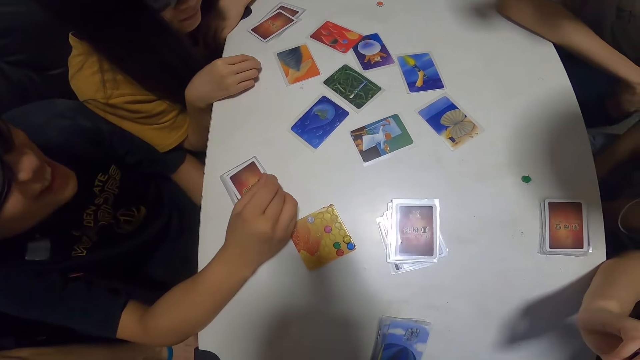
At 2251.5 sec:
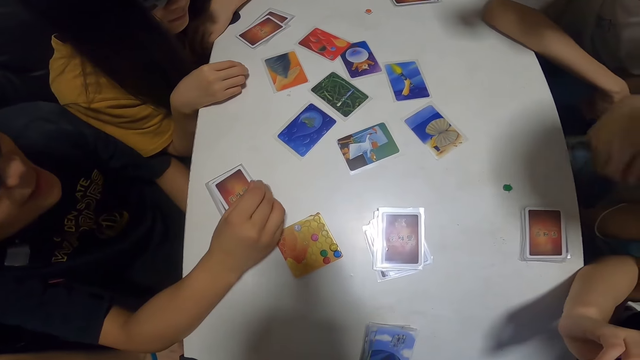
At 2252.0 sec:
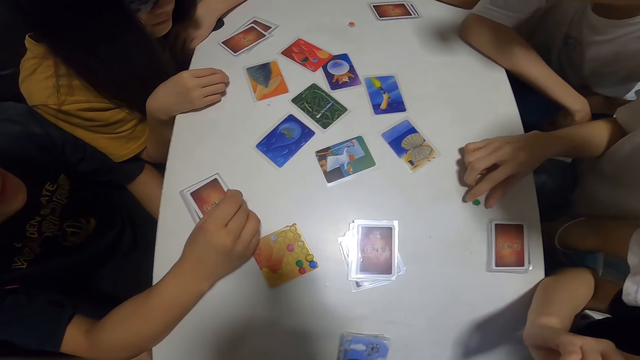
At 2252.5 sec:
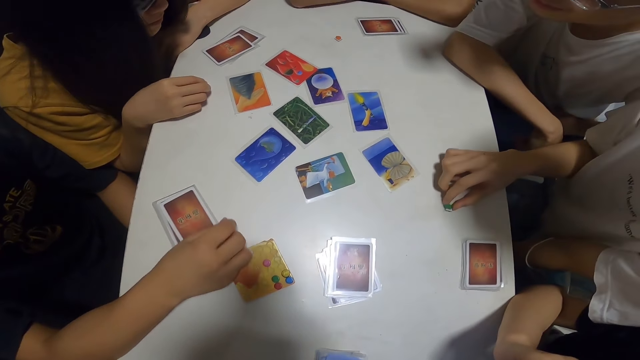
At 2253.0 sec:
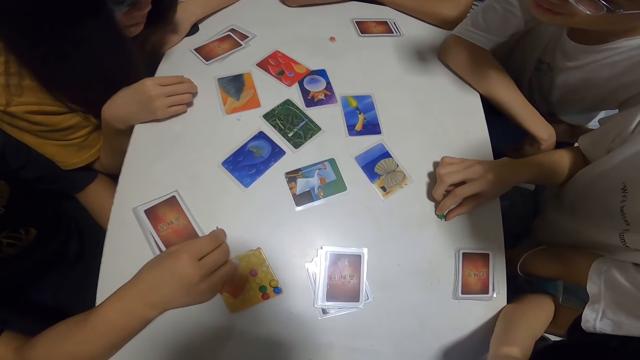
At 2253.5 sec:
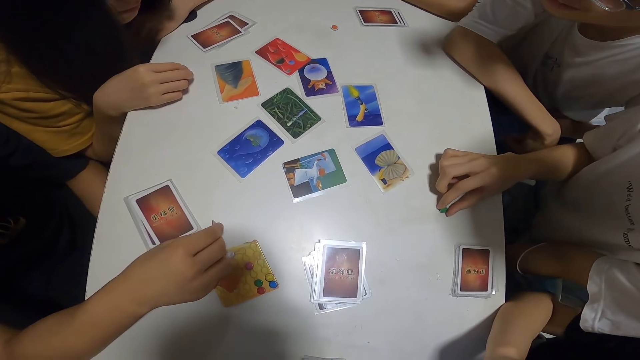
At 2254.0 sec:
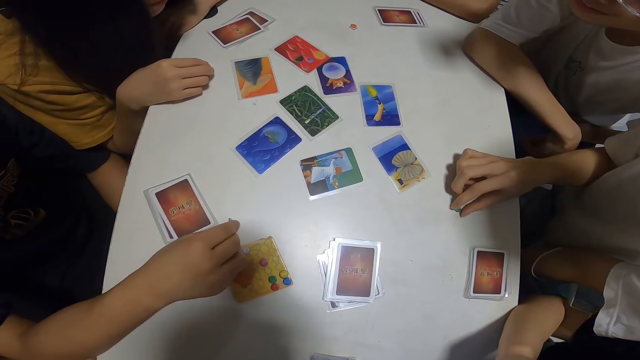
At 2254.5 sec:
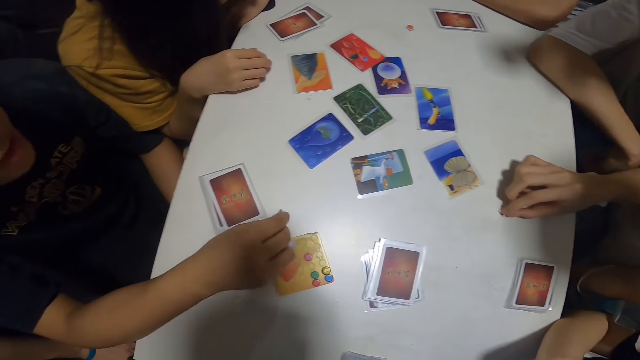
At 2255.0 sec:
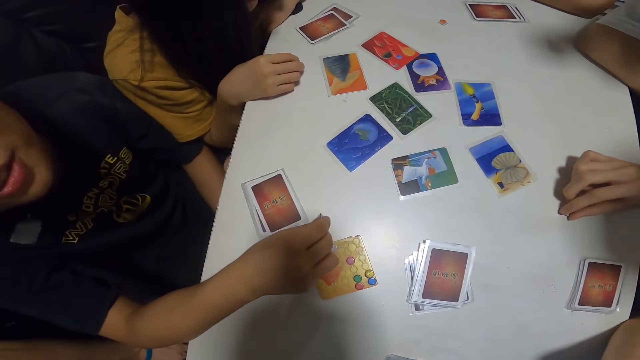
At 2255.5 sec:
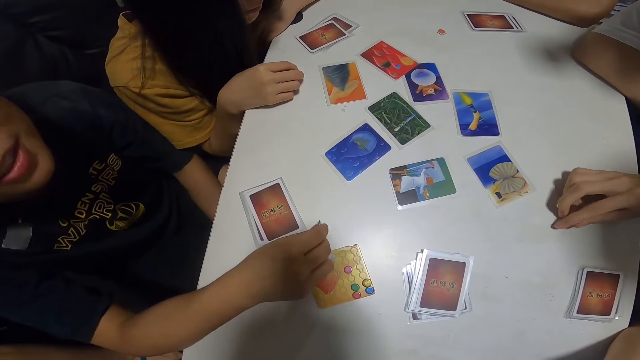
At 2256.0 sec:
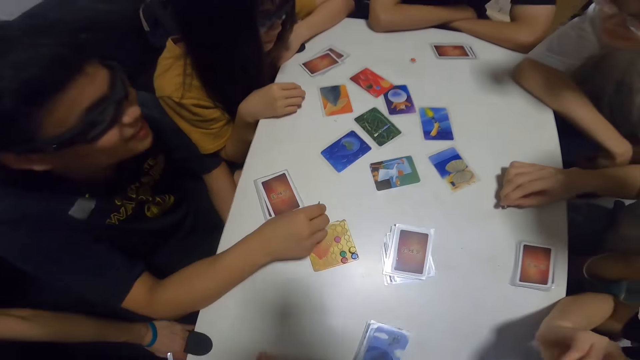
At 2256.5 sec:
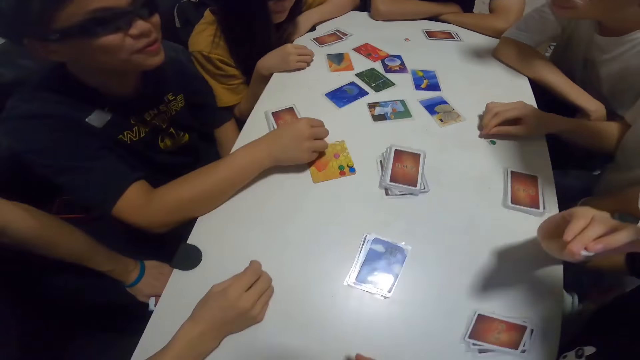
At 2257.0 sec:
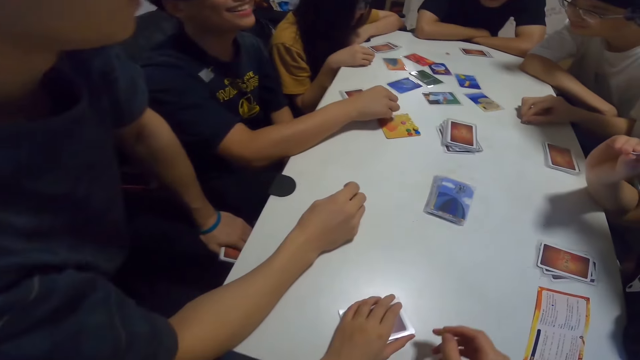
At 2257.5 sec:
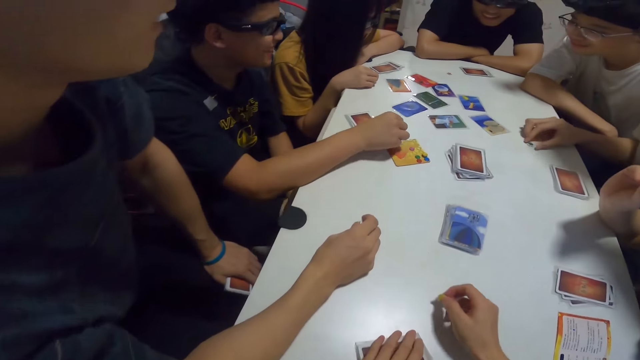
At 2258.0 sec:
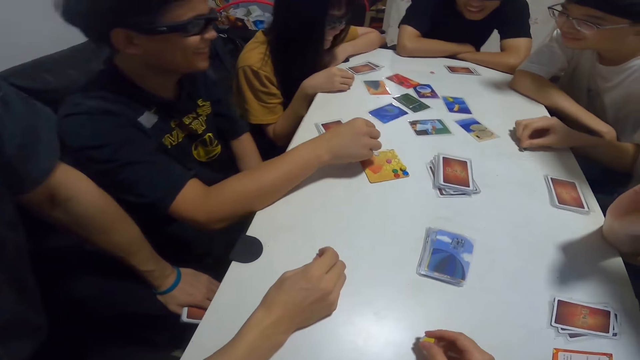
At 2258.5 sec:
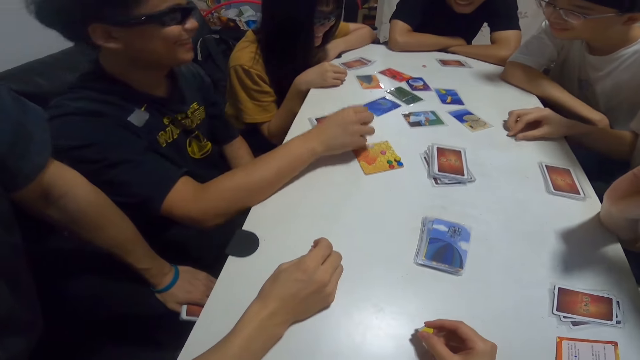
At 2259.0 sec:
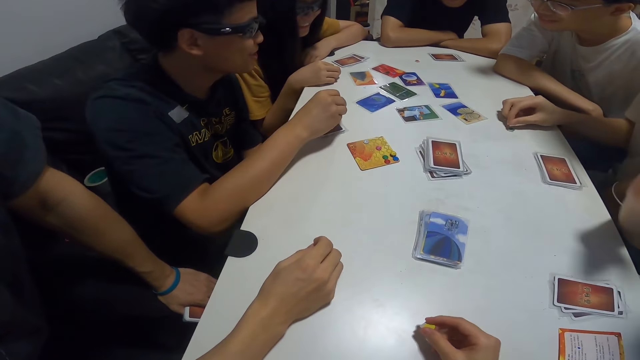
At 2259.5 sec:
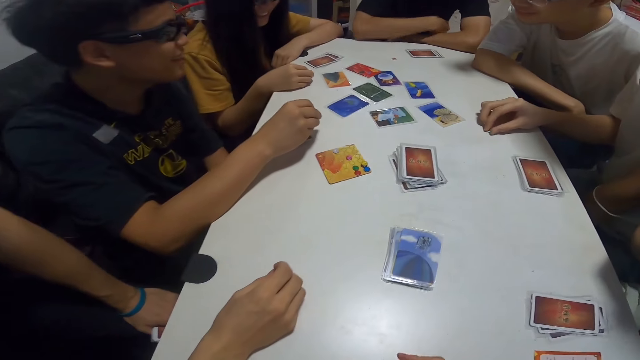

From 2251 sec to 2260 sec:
A man touches the green paper on the table. Another man plays with something. A third man plays with something.

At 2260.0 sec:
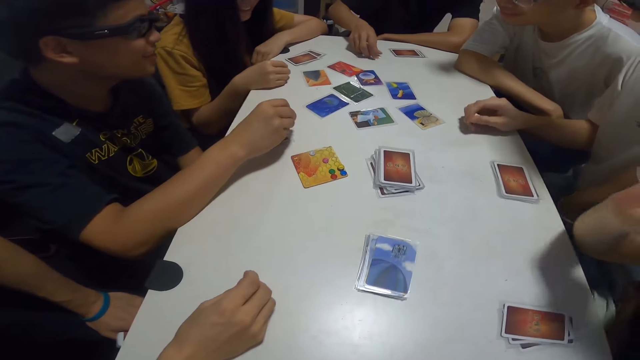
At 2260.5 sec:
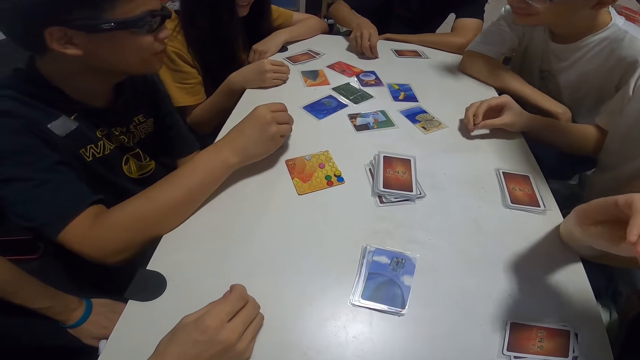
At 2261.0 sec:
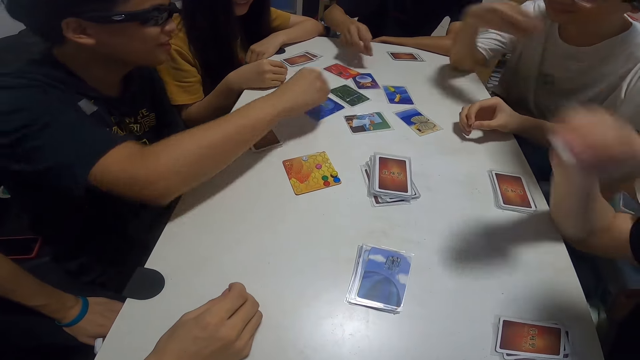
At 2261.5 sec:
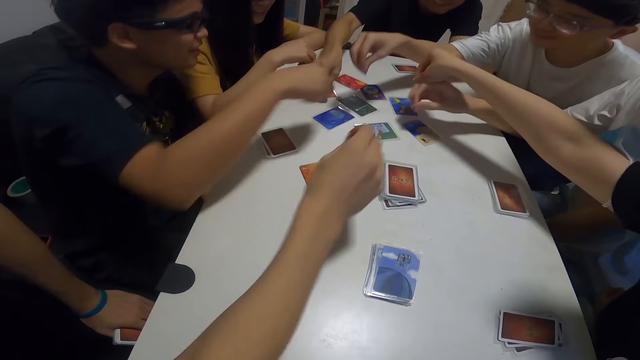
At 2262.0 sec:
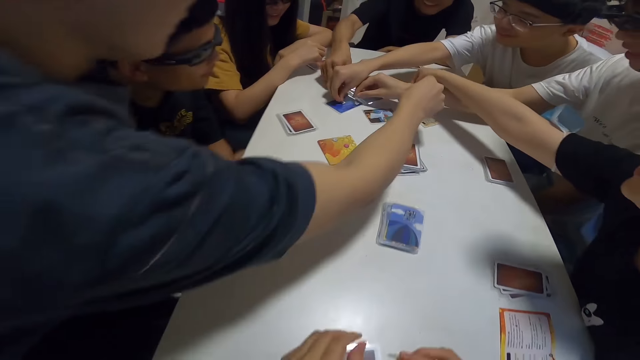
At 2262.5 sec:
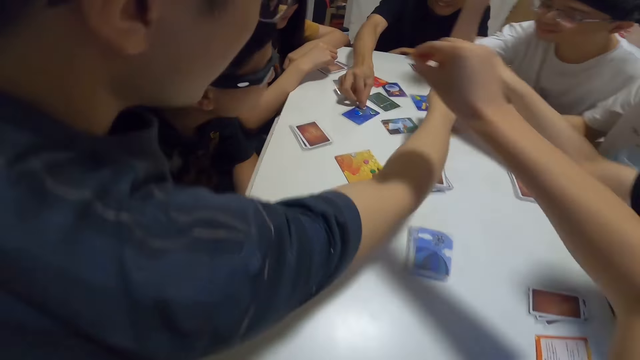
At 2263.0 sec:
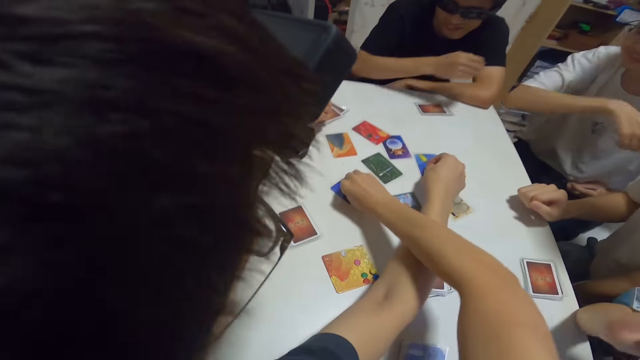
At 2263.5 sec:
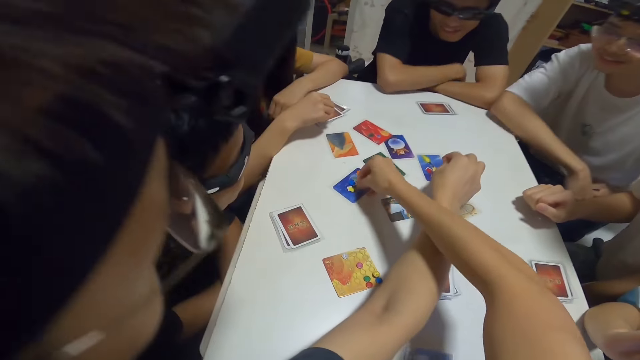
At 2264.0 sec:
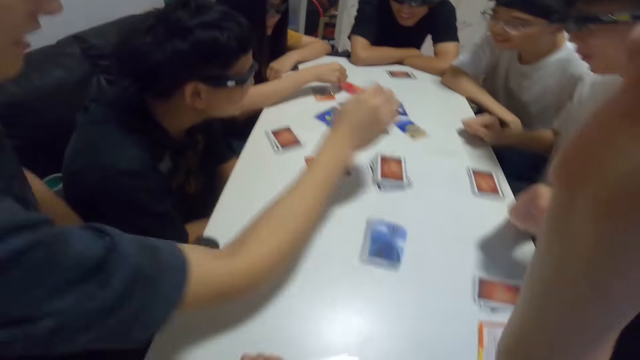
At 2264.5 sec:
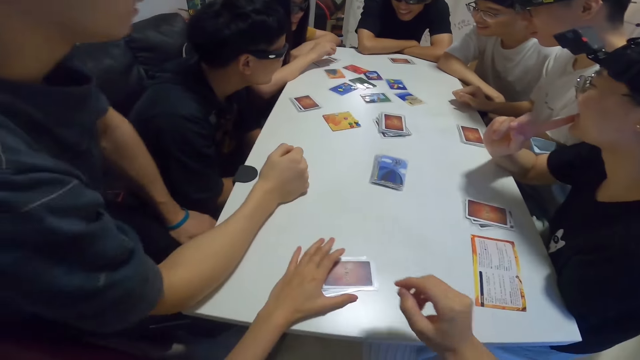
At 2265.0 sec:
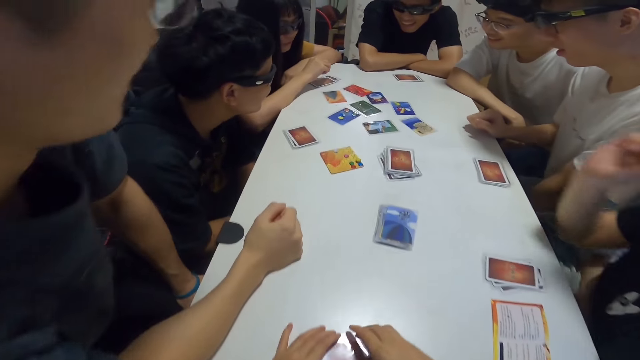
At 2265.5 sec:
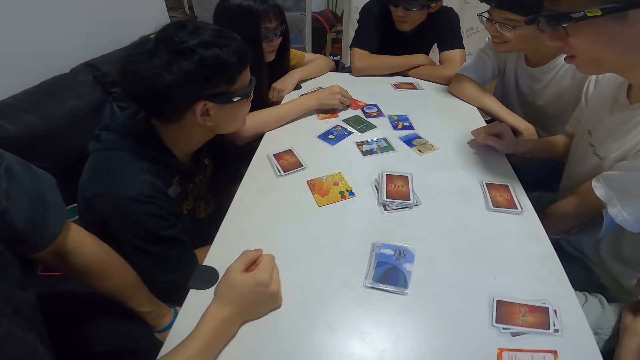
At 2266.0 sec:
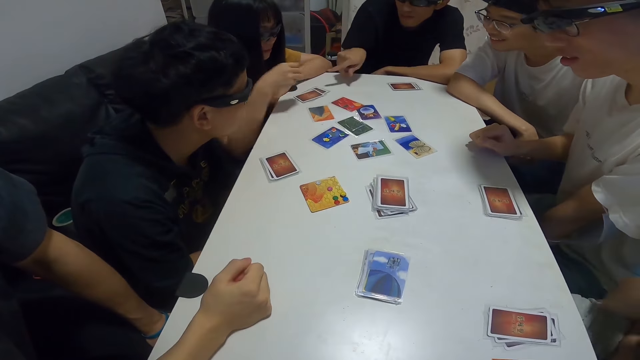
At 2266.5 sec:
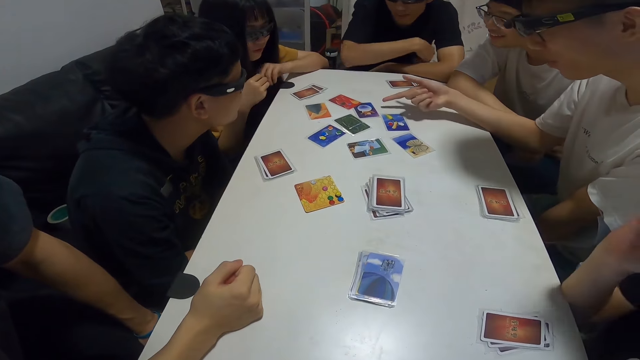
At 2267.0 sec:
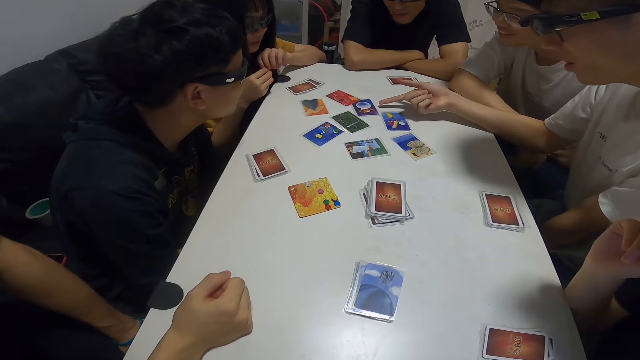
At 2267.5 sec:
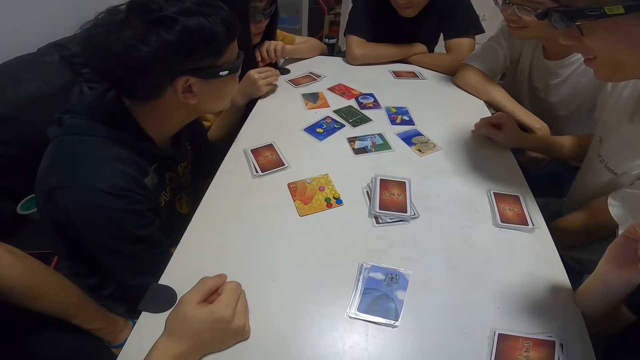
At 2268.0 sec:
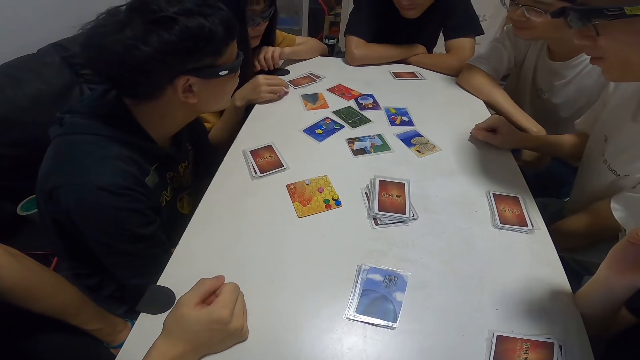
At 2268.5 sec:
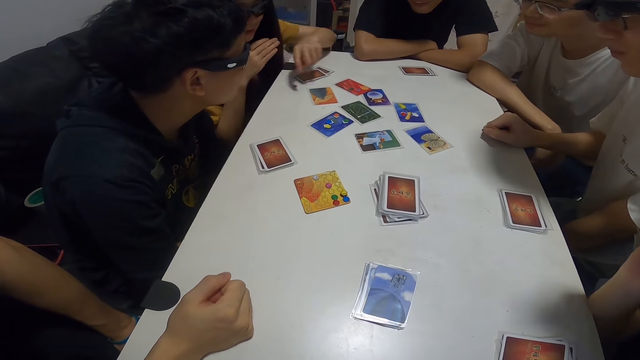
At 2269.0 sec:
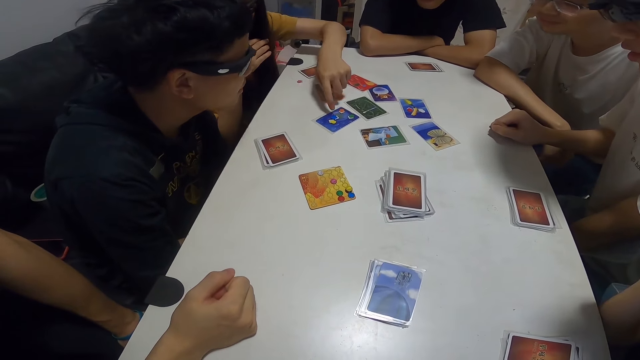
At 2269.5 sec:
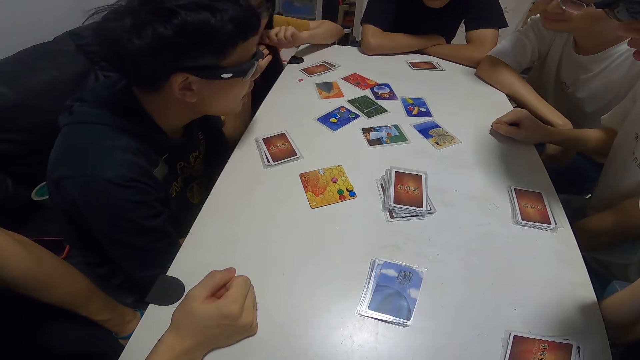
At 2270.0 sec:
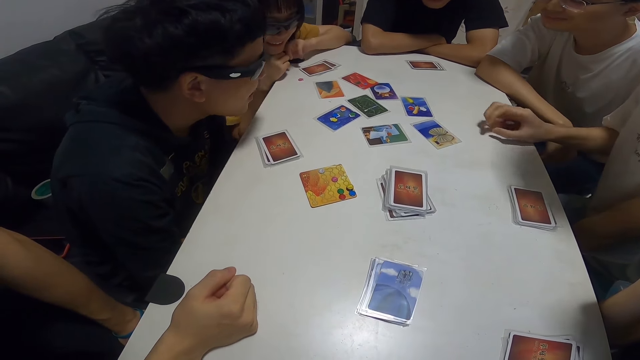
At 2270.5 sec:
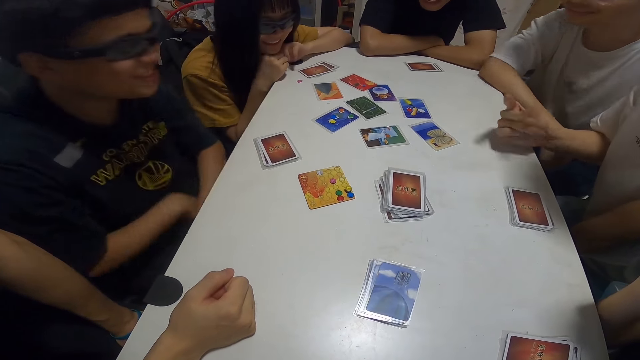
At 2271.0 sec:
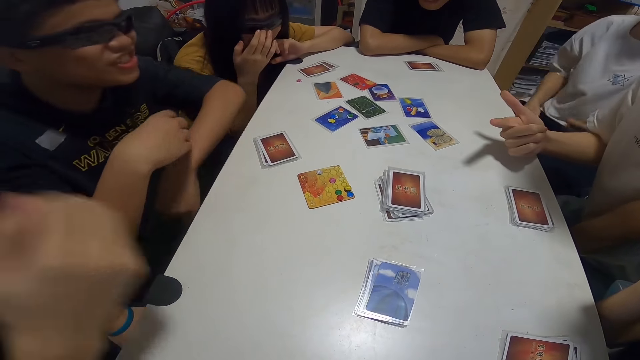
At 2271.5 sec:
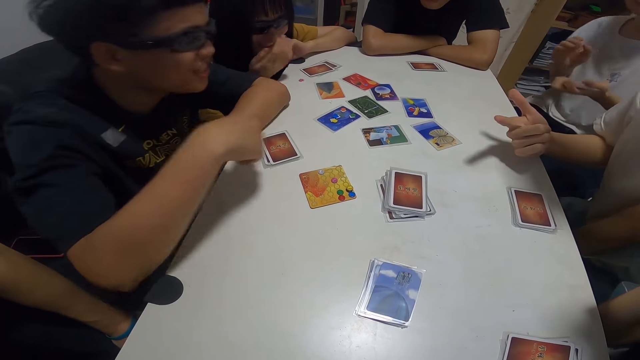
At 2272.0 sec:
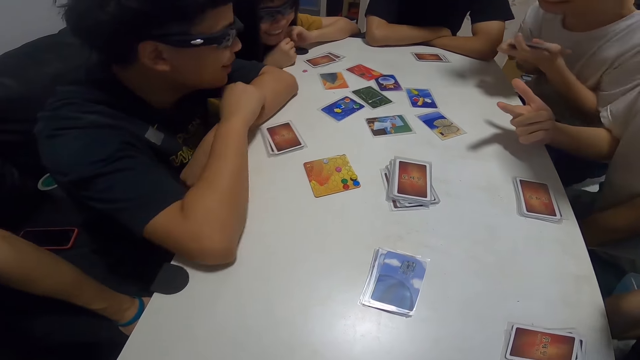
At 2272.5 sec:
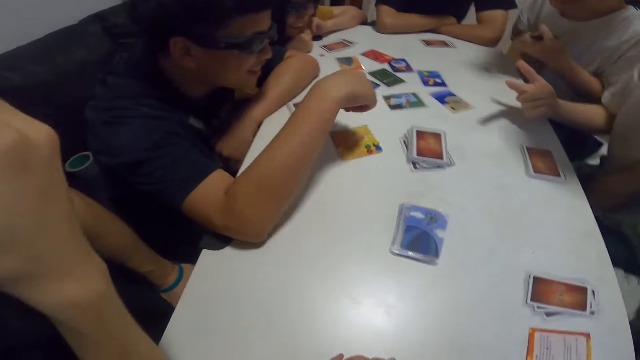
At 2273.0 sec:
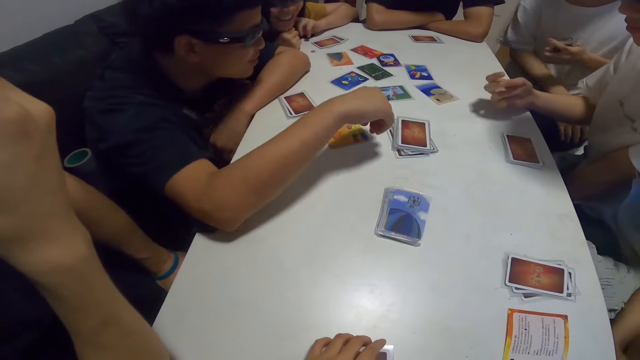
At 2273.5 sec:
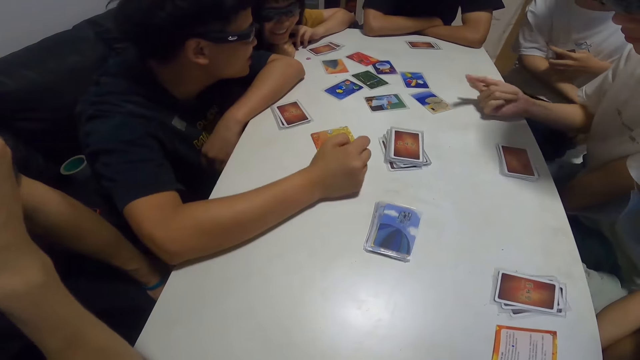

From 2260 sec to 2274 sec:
A man picks the brown paper from the table. The man drops the brown paper on the card. Another man drops the green paper on the card. Another man places the black paper on a card. Another man puts something on the table. Another man drops the blue paper on the card. A lady drops the white paper on the card. Another man places a red paper on the card. The camera wearer places a yellow paper on the card. She places both hands on her cards. The lady adjusts her glasses. Another lady touches the card on the table. The first man points towards a card. The man with the green paper points towards the card. The other lady places the pink card on the table. The other lady points towards the card. Another man points at the table. The man with the red paper adjusts his glasses. The other lady adjusts her glasses. The man with the blue paper claps his hands.
